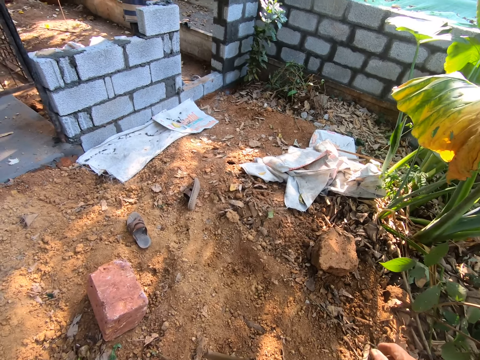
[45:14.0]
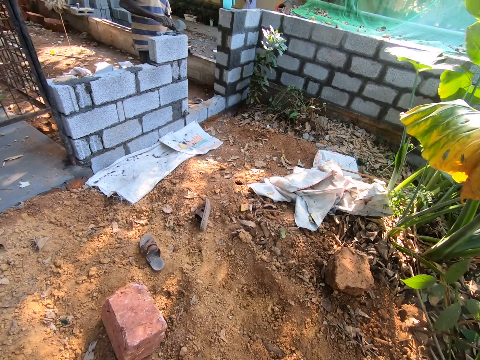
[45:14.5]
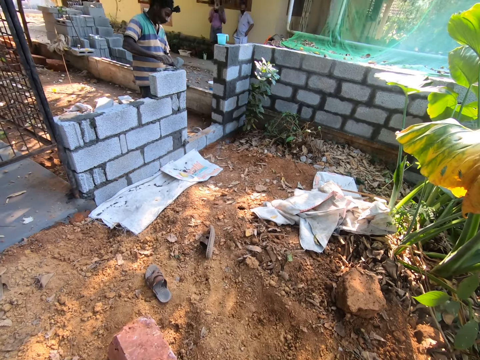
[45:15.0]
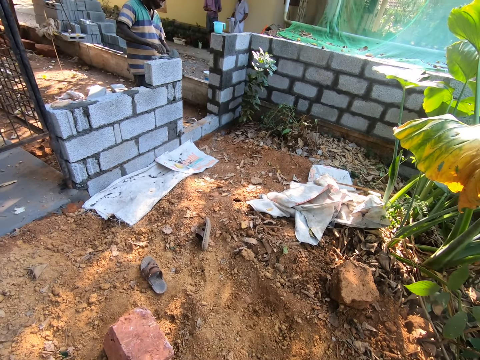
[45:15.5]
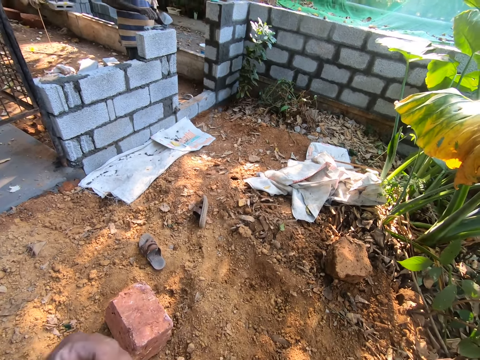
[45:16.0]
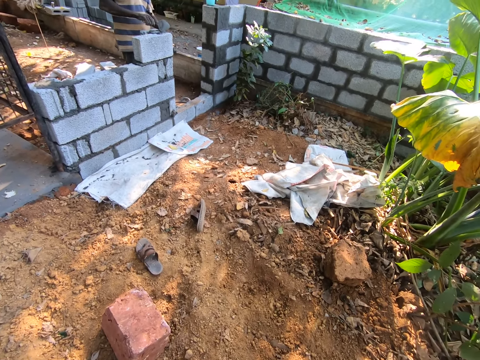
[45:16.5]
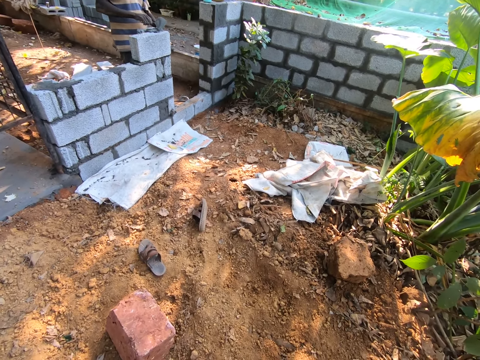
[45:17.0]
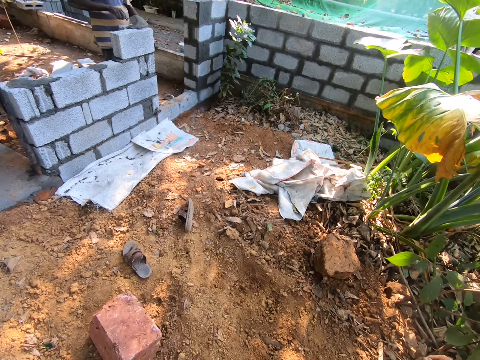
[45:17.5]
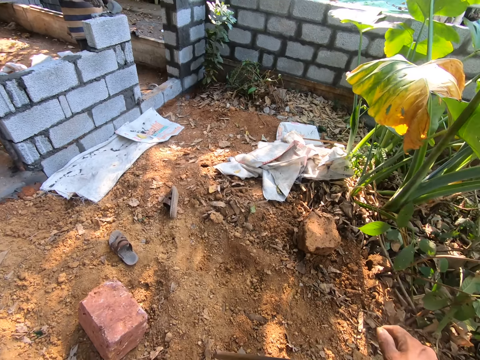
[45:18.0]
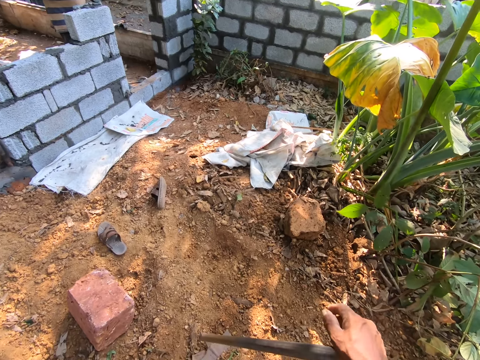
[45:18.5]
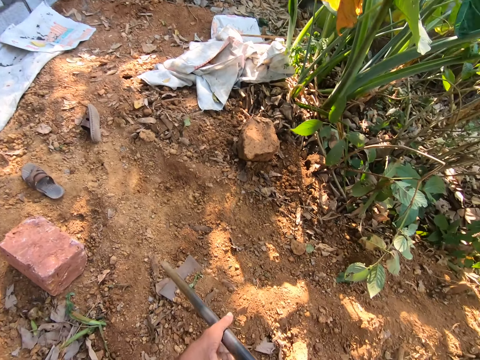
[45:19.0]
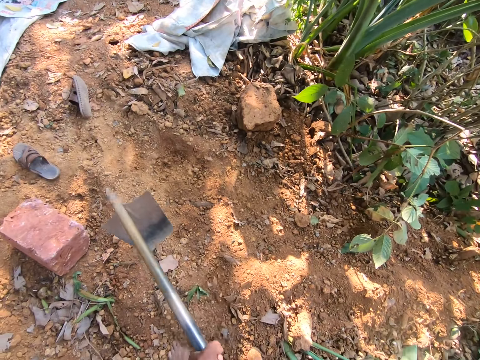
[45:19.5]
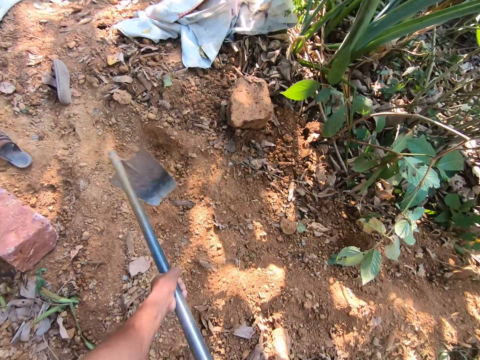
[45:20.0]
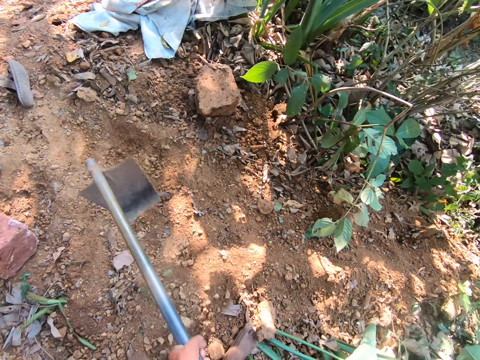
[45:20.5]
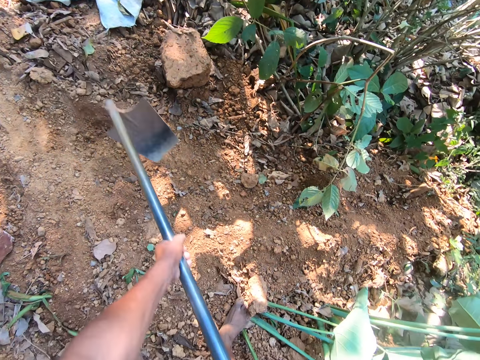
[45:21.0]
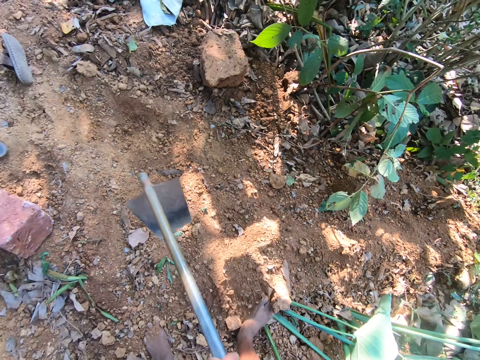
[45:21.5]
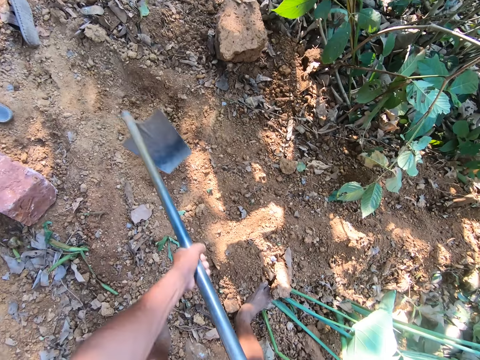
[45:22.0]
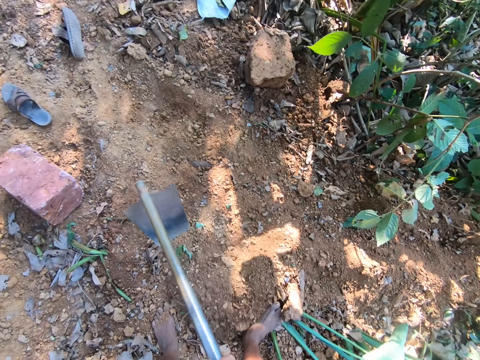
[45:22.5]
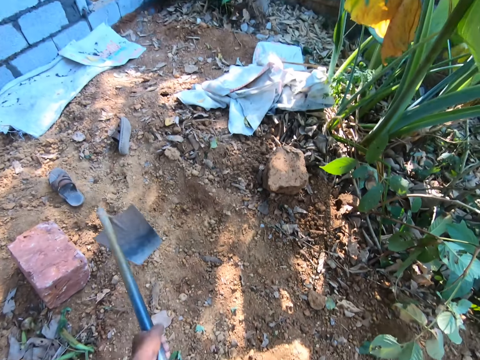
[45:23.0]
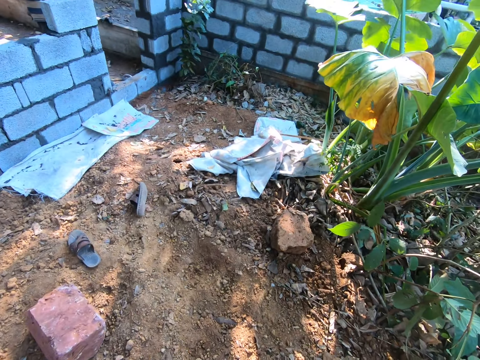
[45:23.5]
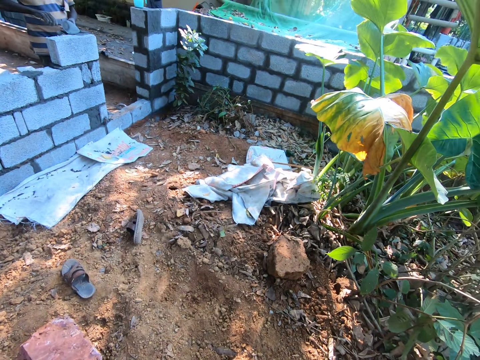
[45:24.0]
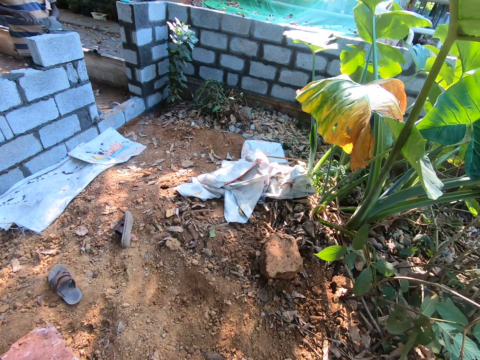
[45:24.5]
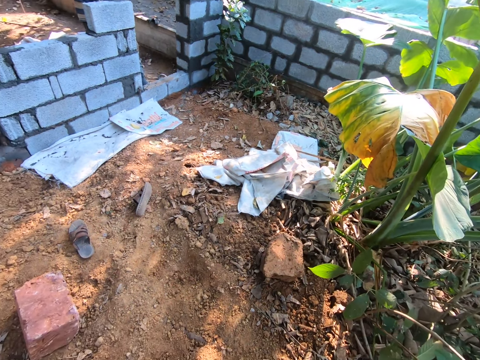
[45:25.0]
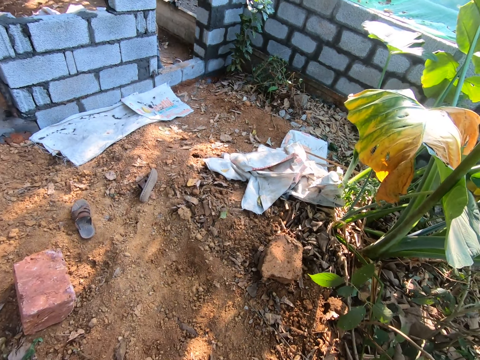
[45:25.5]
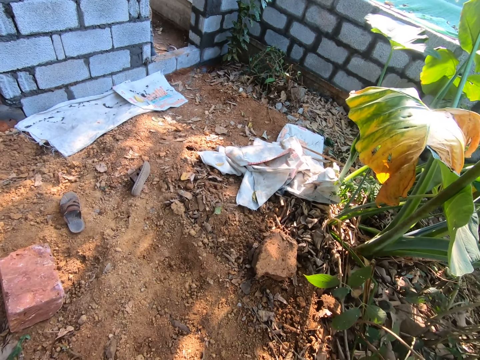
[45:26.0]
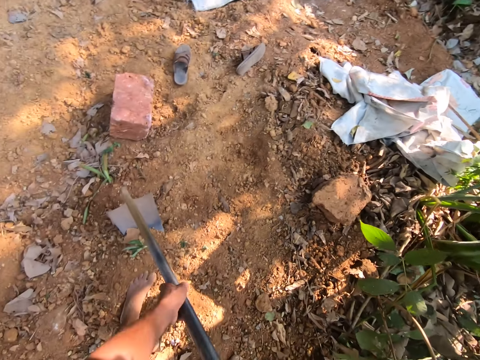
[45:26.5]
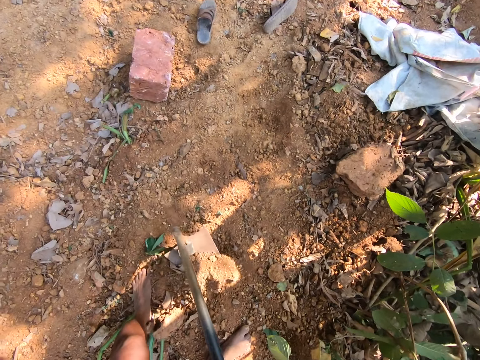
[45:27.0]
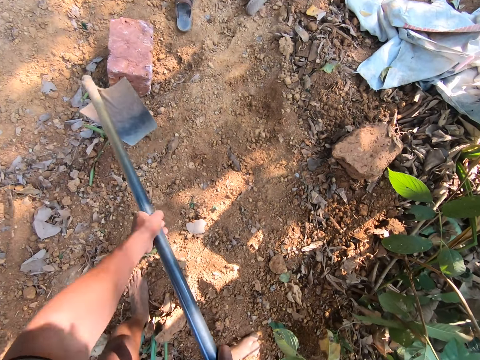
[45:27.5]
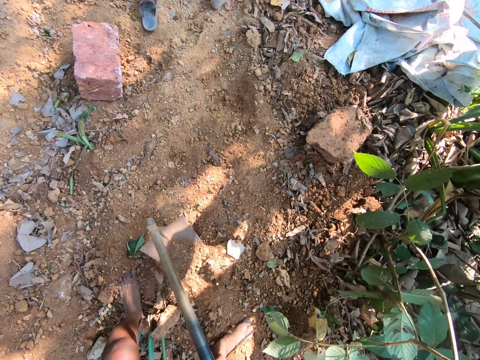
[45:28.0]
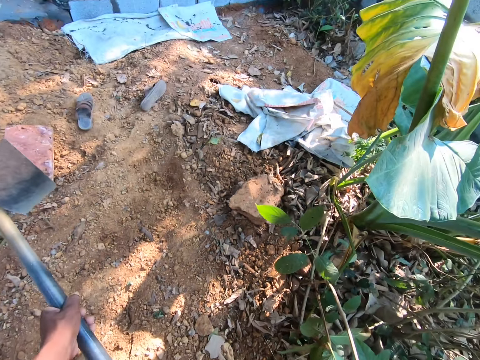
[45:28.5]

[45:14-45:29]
The camera wearer digs the ground with the hoe in both hands. He converses with a man. The man fills mortar in the block with the hand trowel in his right hand.

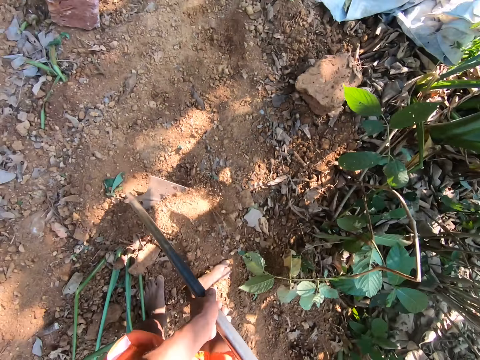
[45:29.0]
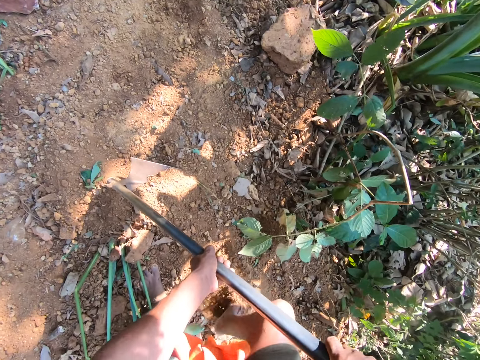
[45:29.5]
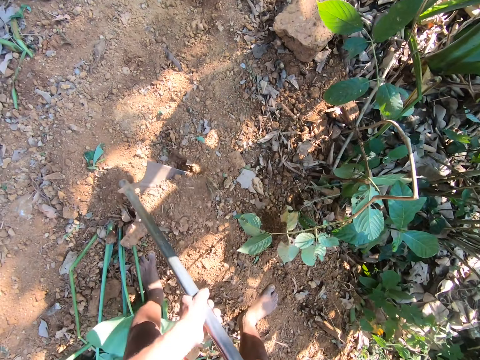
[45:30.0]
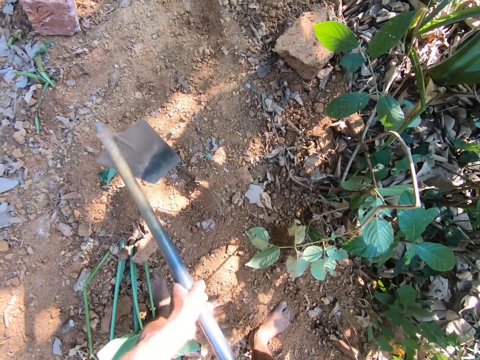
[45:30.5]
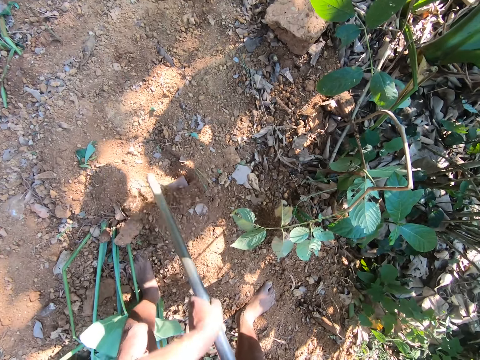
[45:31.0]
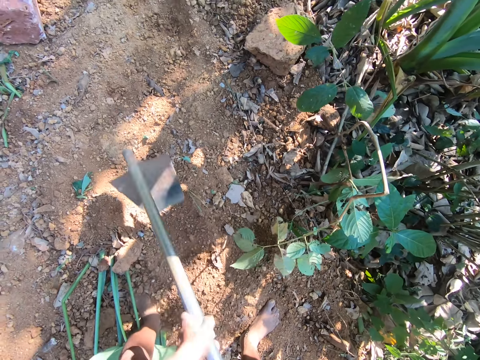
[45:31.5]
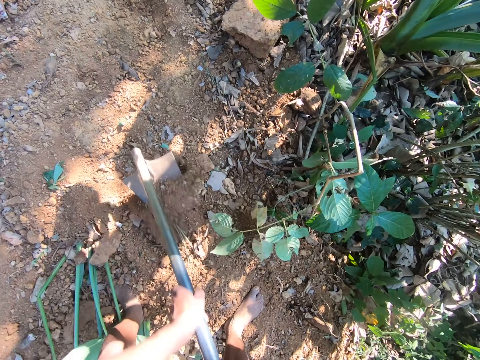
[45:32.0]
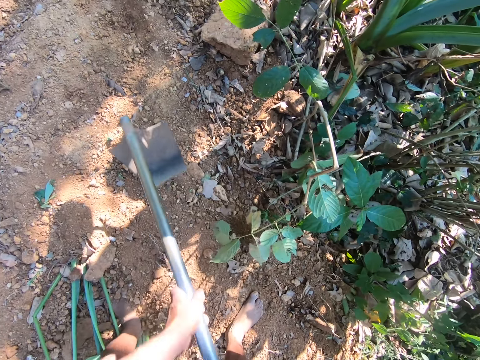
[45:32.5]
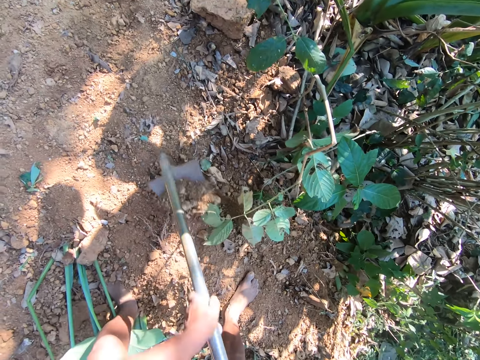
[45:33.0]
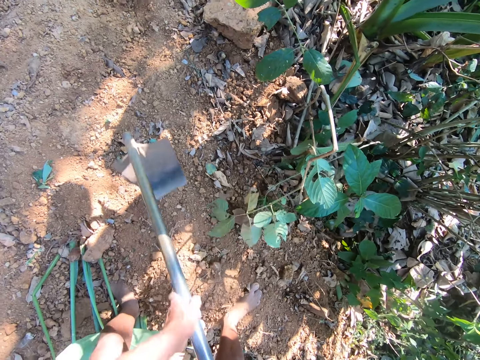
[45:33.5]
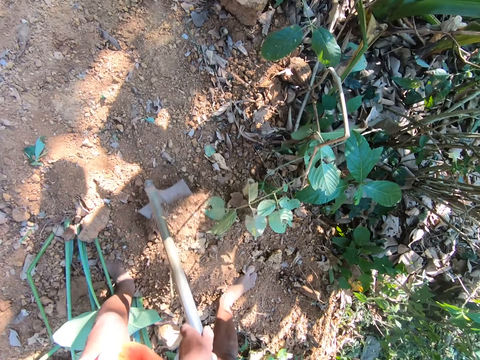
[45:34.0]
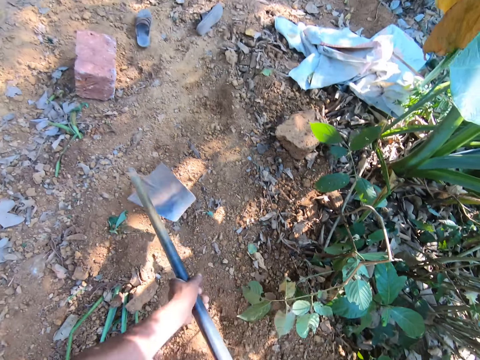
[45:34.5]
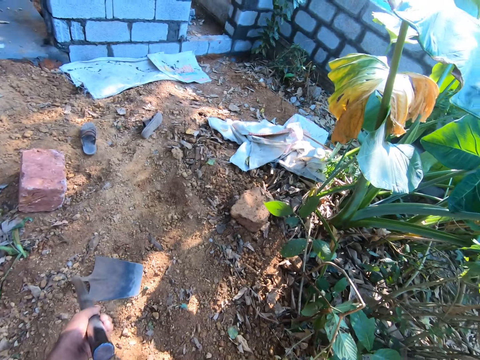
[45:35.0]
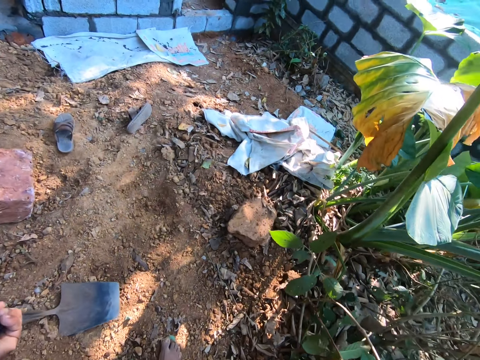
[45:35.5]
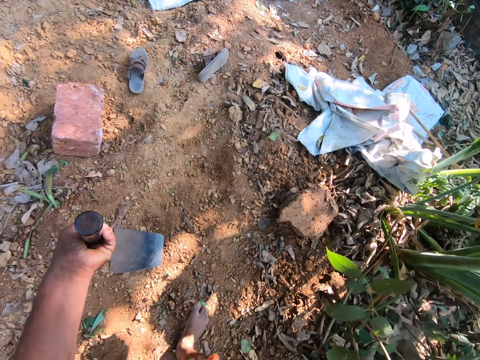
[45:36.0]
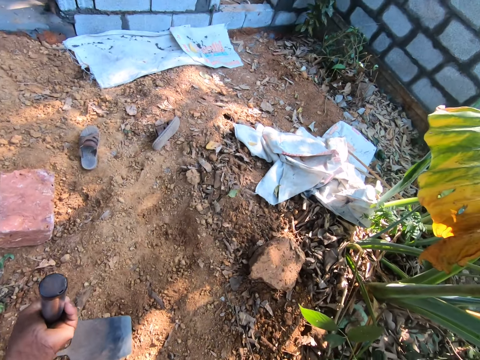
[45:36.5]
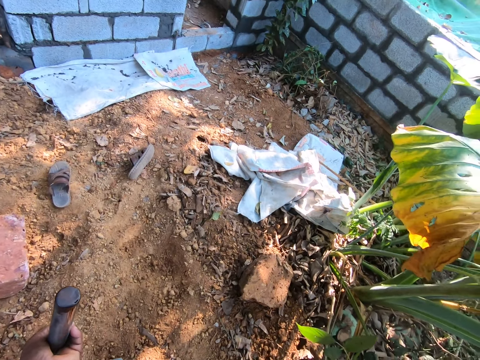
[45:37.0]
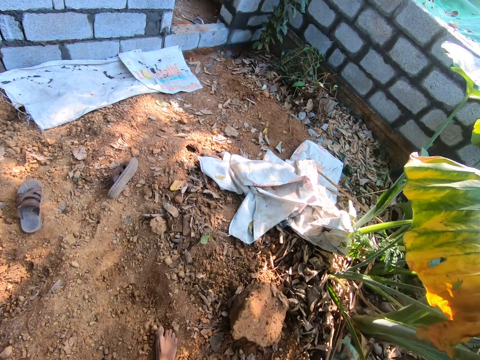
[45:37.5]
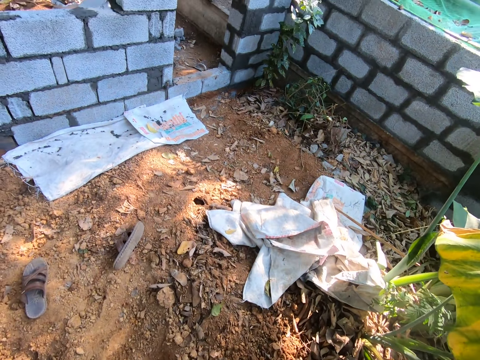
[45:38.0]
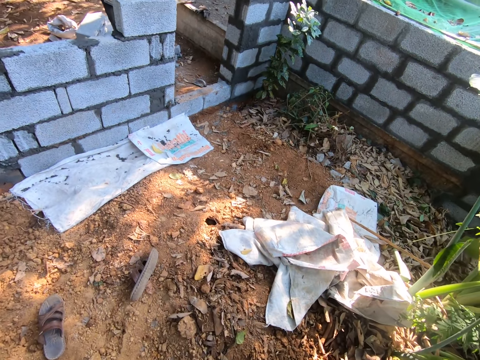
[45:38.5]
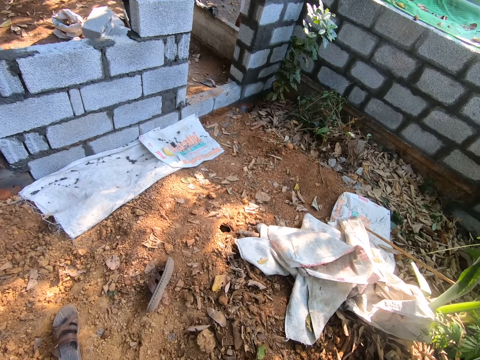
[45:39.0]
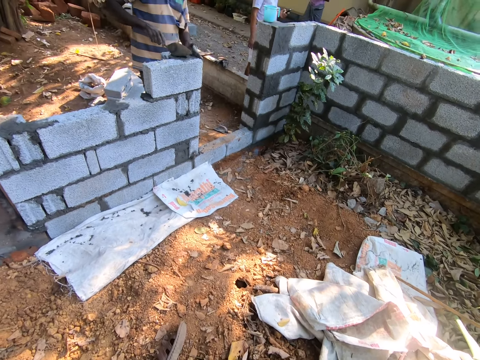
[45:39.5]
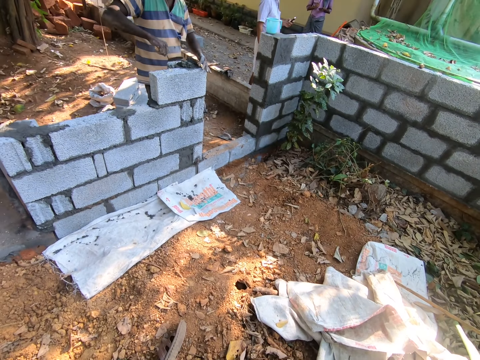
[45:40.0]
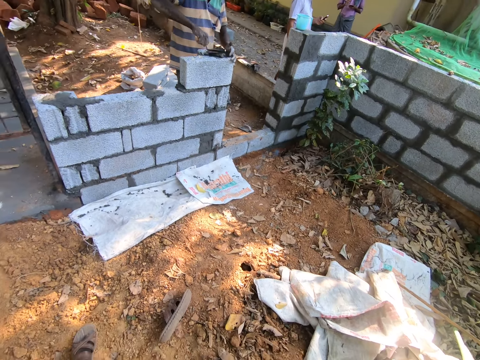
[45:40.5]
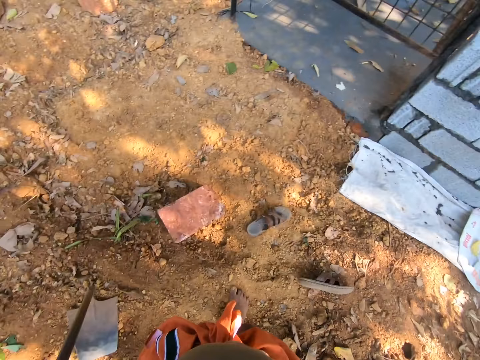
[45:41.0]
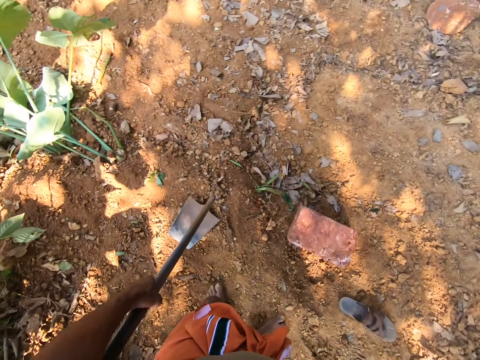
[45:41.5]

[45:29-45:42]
The camera wearer drops the hoe on the ground with his left hand. The man fills mortar in the block with the hand trowel in his right hand.
